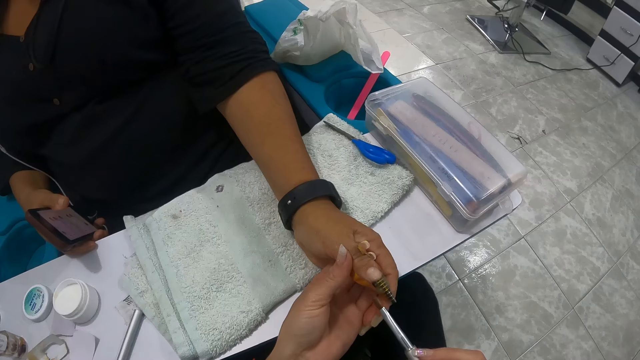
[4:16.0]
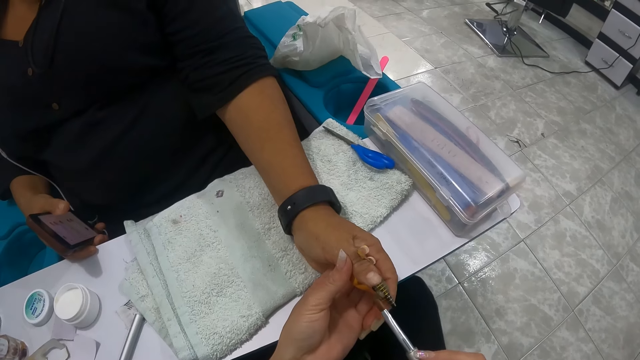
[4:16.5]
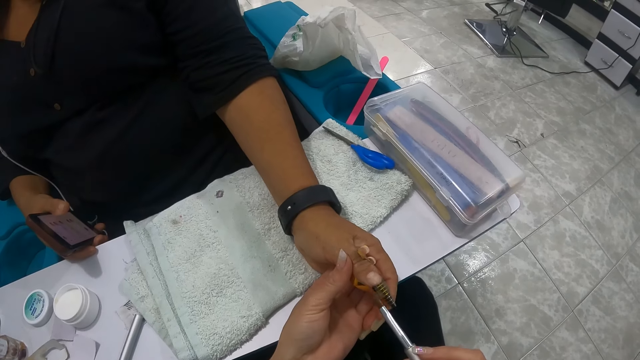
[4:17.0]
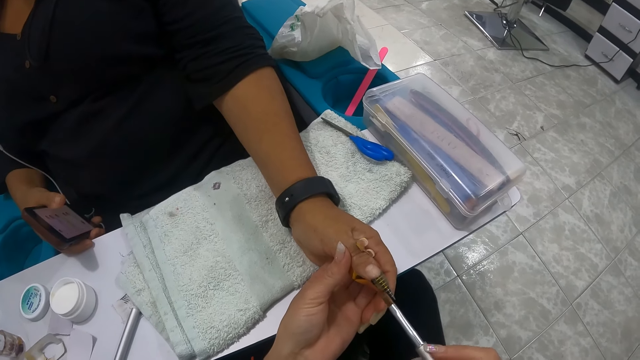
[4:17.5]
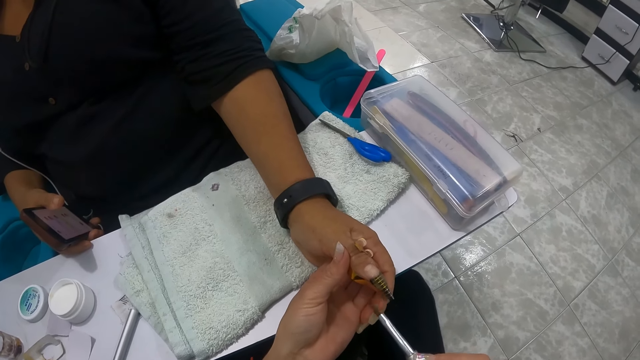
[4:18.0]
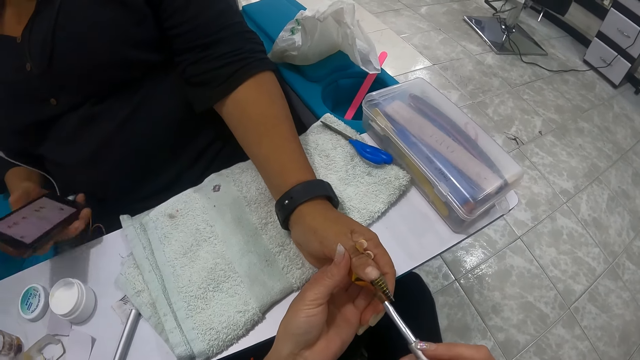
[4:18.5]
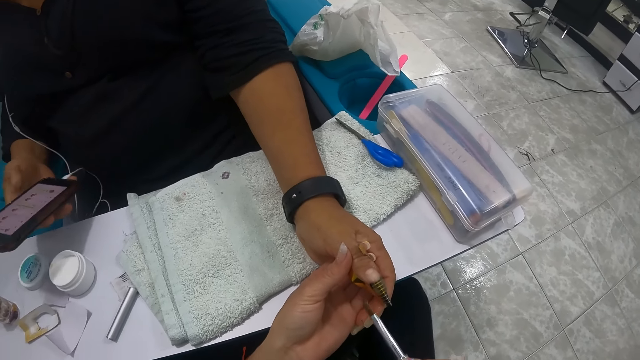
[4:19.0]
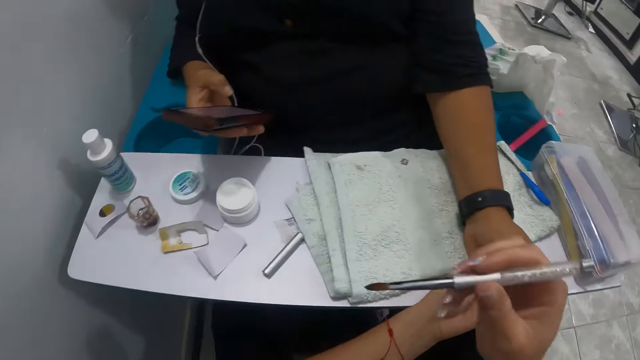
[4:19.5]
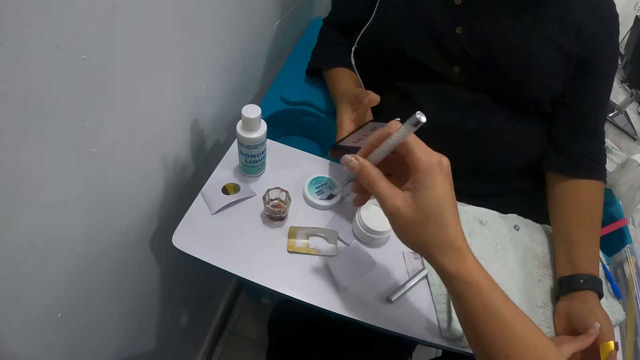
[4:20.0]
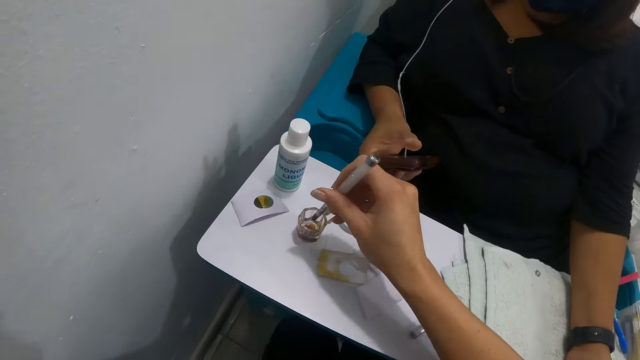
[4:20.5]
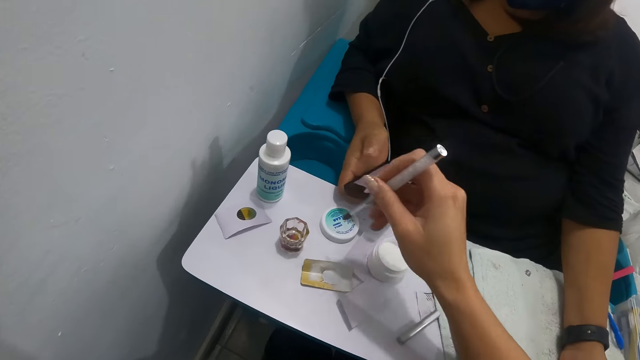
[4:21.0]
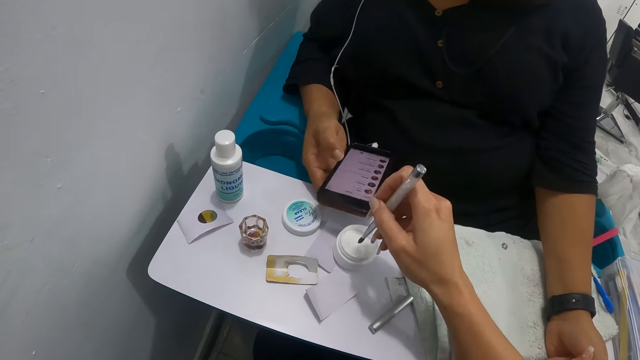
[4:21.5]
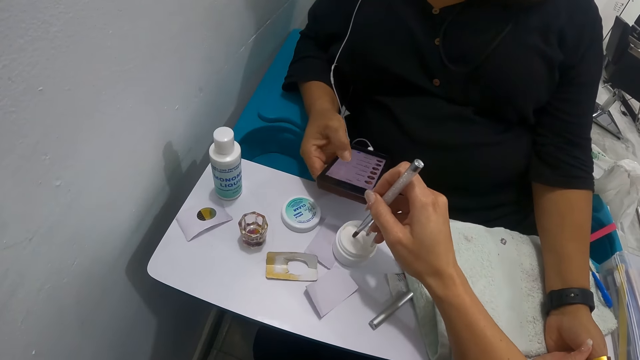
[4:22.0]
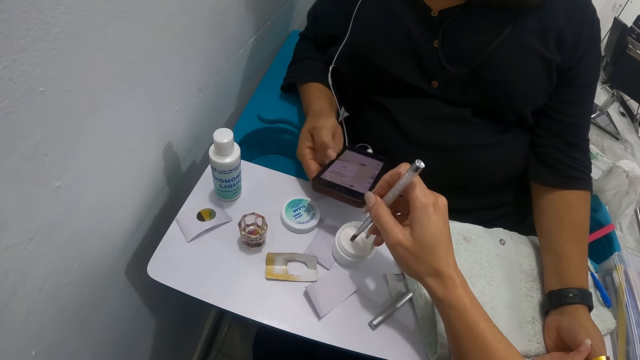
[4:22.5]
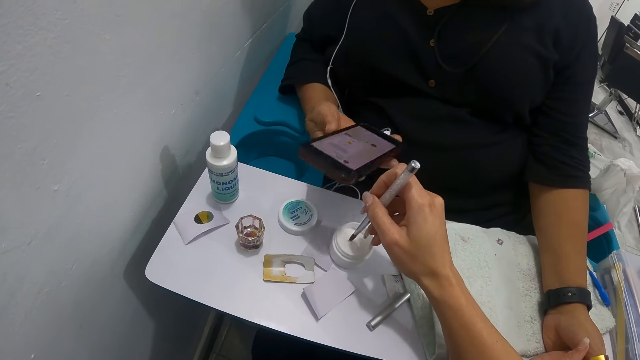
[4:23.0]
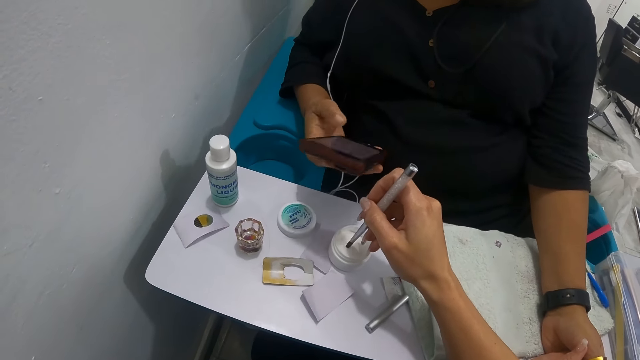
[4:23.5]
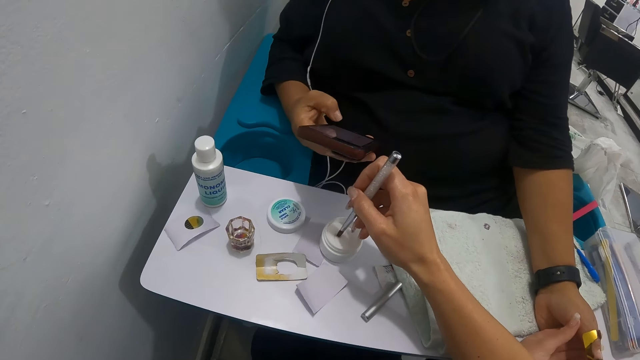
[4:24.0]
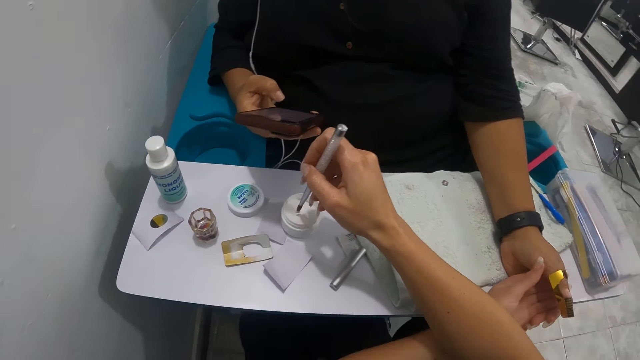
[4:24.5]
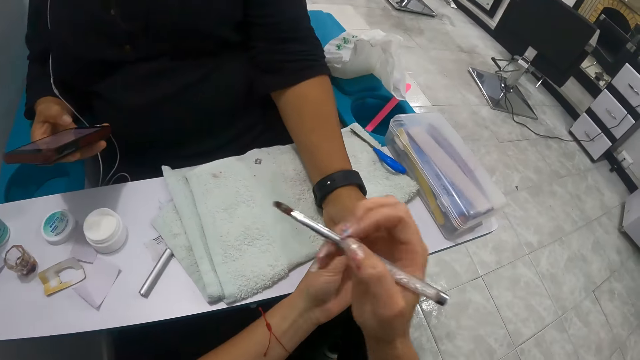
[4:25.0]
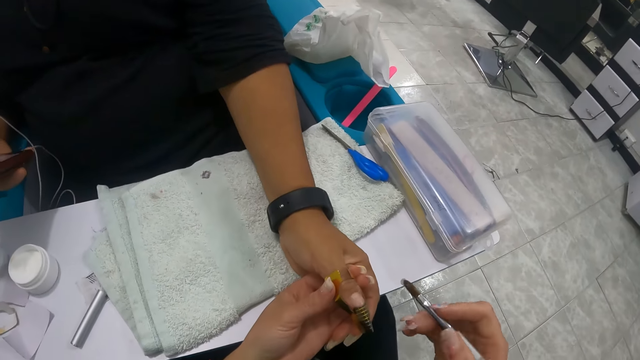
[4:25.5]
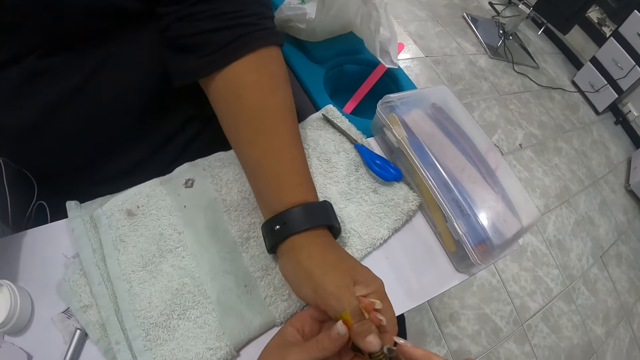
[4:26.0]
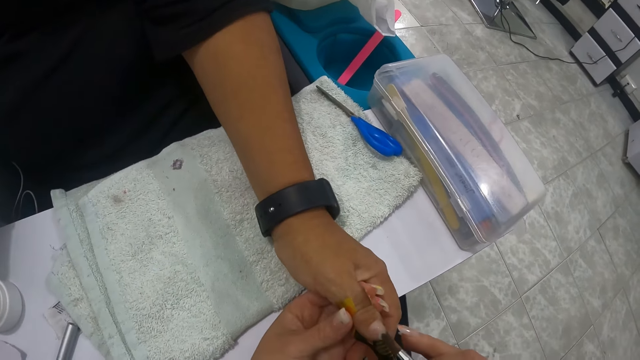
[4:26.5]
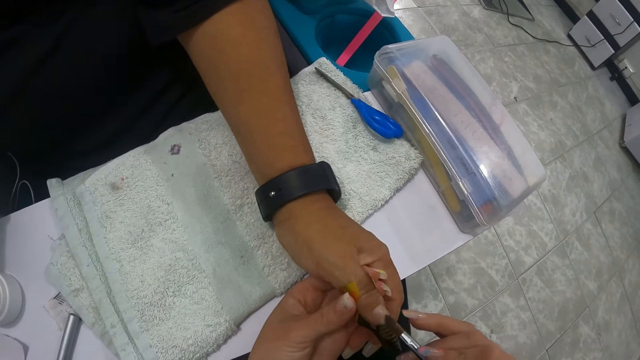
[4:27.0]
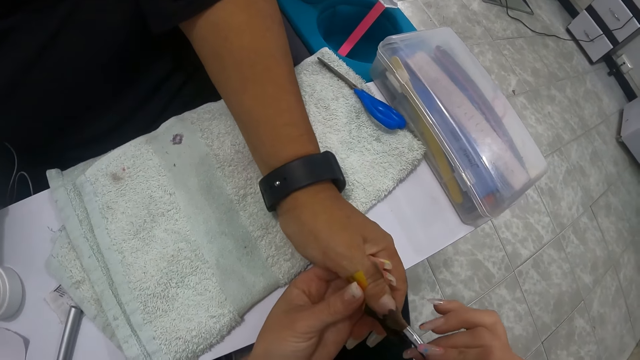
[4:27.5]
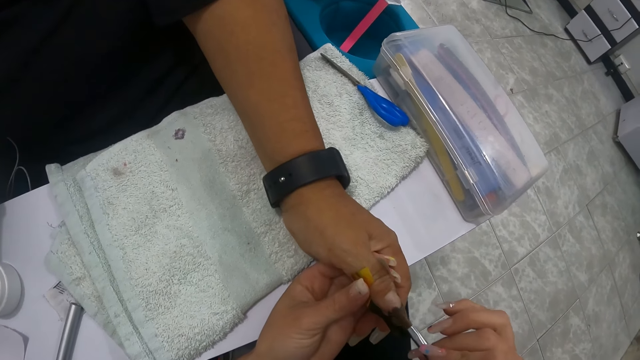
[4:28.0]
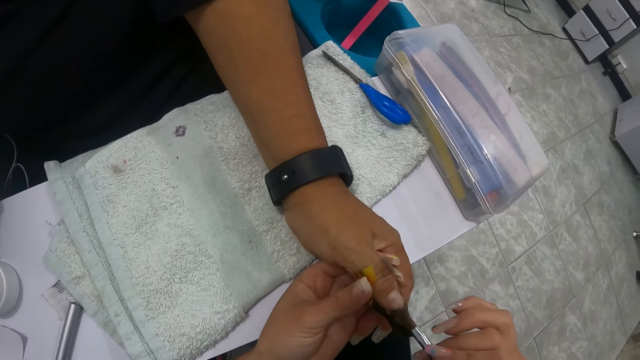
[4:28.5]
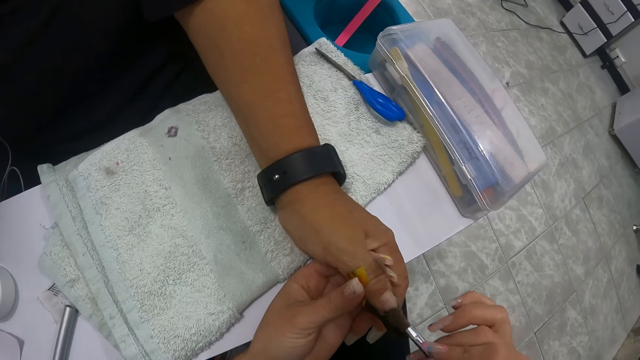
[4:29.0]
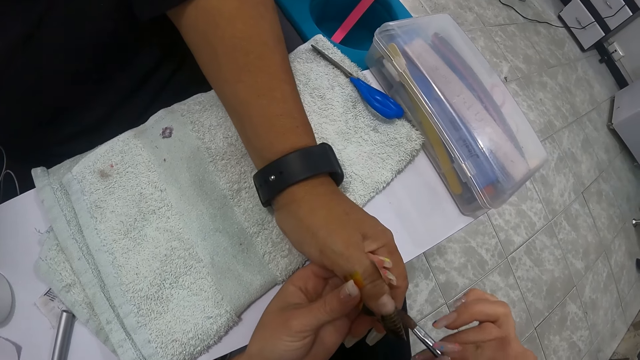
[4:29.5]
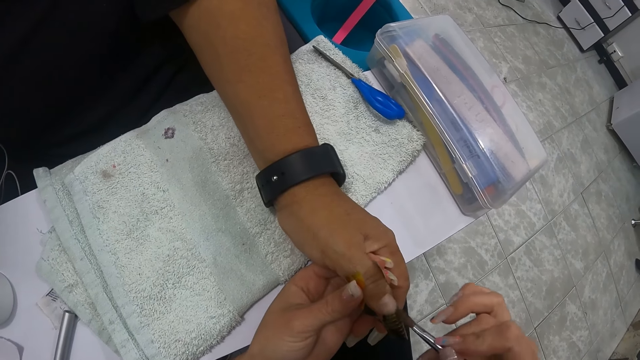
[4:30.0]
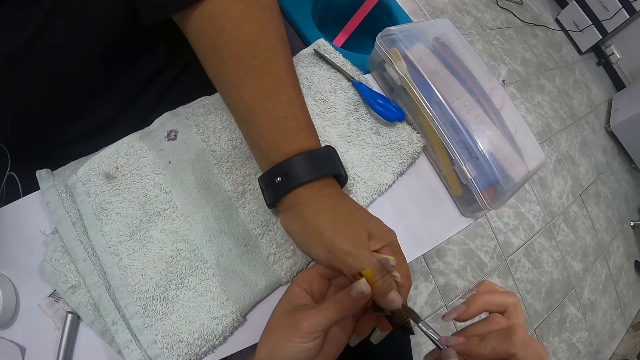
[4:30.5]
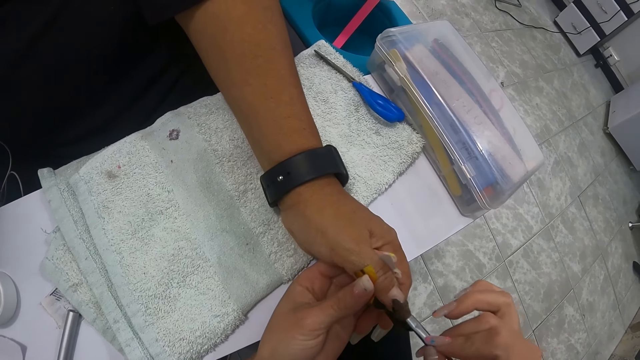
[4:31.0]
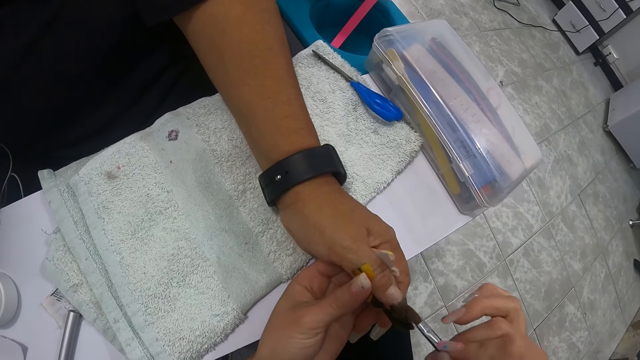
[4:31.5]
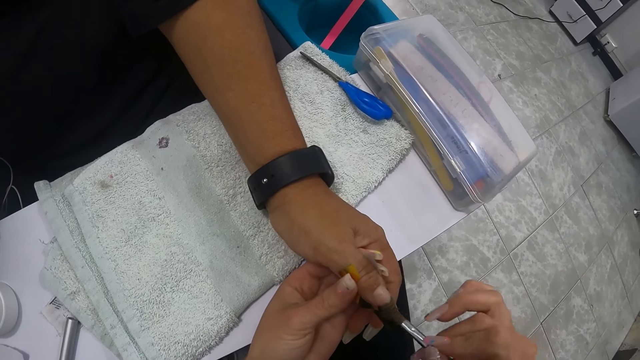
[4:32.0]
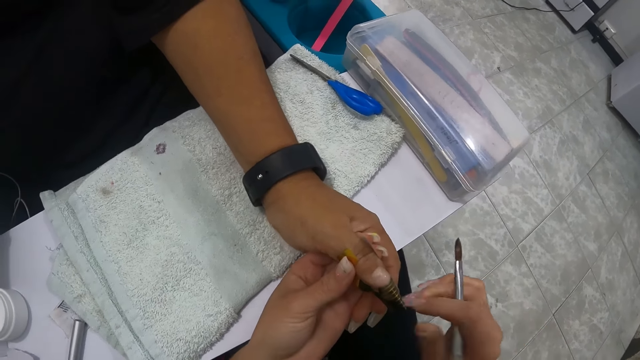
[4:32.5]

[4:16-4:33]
The camera wearer paints the nail with a brush. The woman raises the phone in her right hand. The woman operates the phone with her right hand. The camera wearer dampens the tip of the nail brush in the mixing glass dish with her right hand. She takes some nail gel from the nail gel container with the brush in her right hand. She spreads the nail gel on the left thumb of the woman with the nail brush in her right hand.

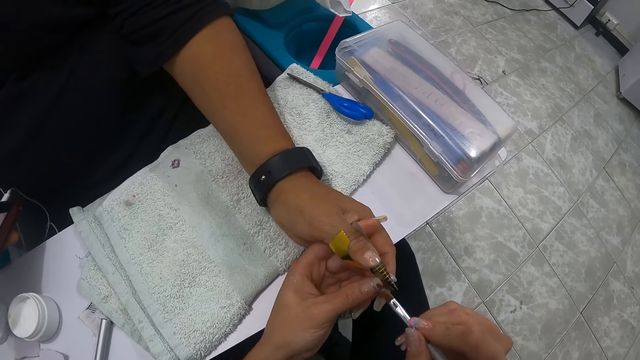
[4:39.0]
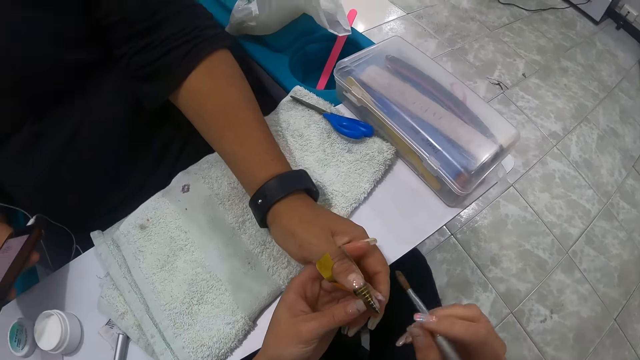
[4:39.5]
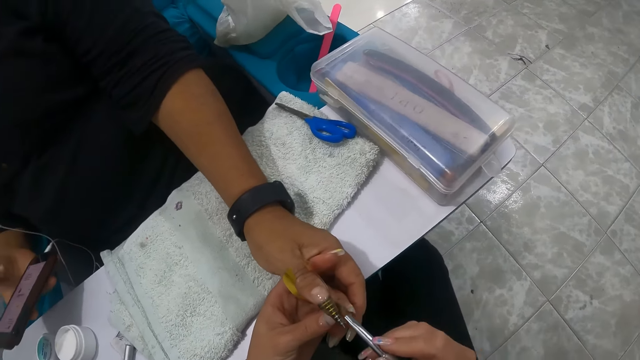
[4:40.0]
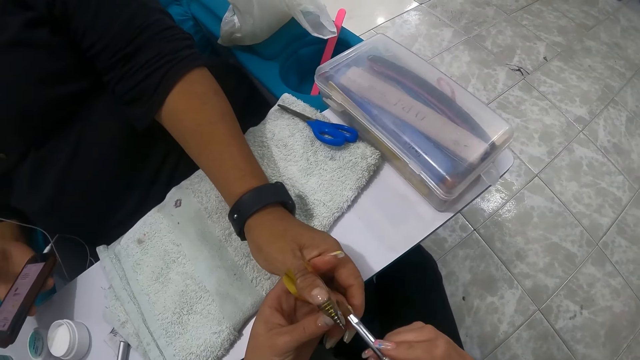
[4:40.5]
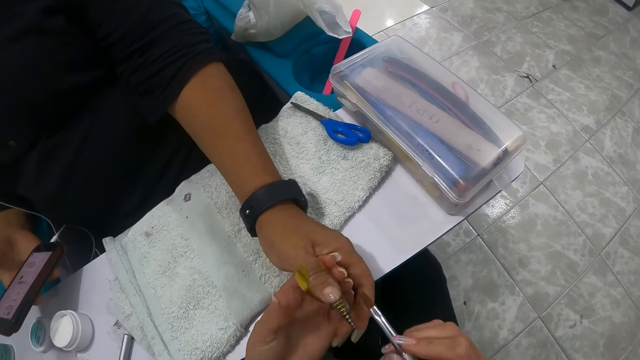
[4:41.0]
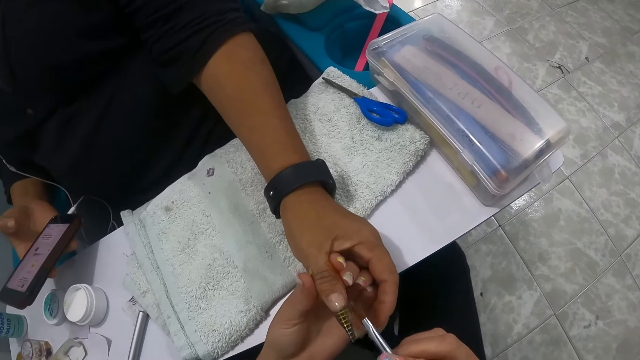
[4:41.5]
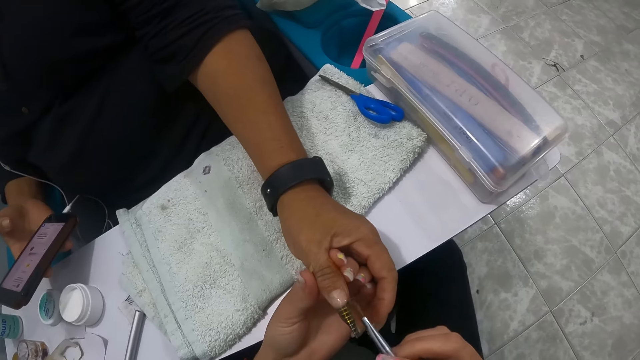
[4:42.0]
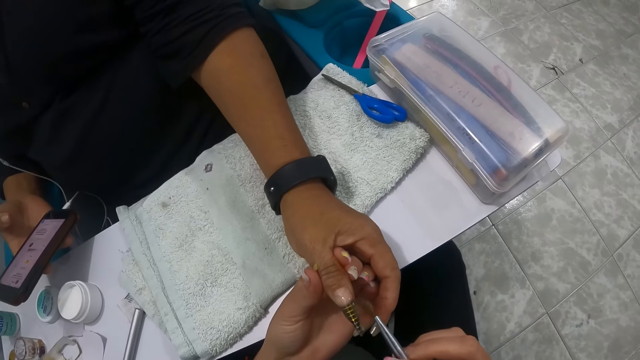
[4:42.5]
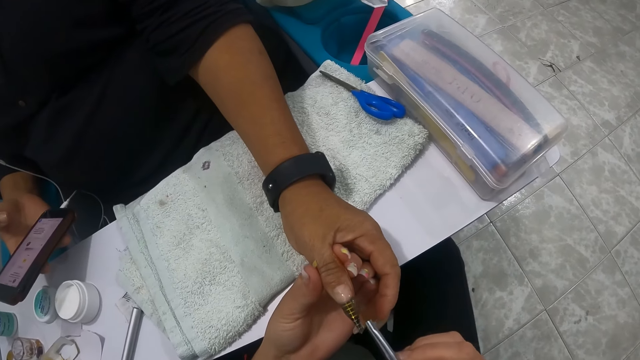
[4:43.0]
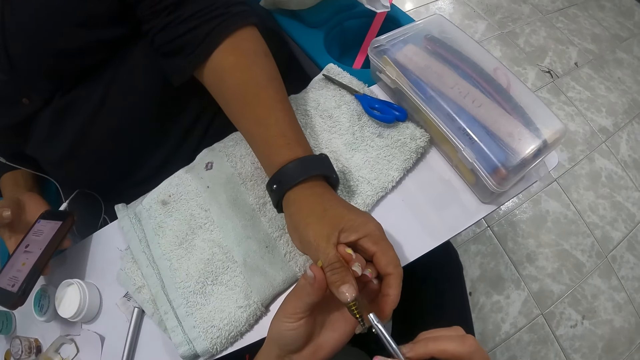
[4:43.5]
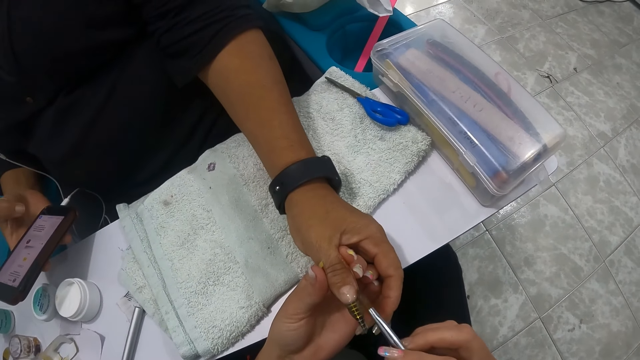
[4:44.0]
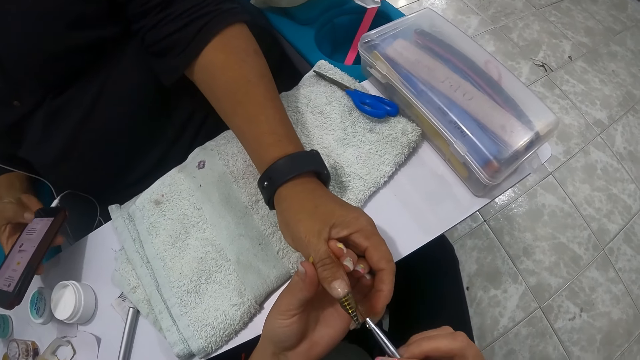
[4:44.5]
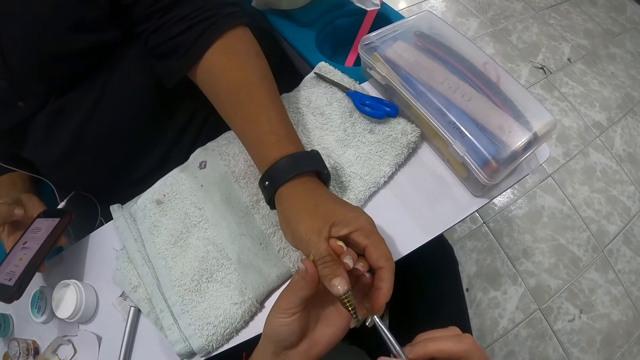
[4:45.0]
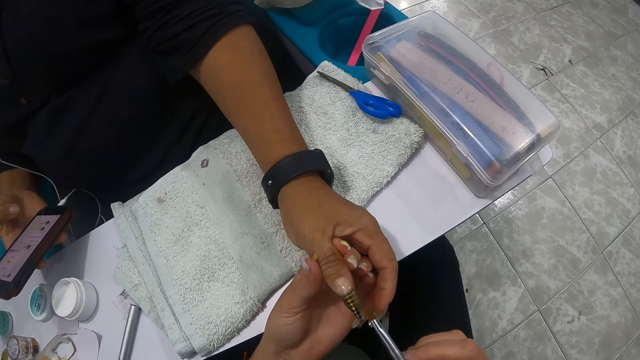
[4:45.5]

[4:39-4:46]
The camera wearer paints the nail with a brush.
